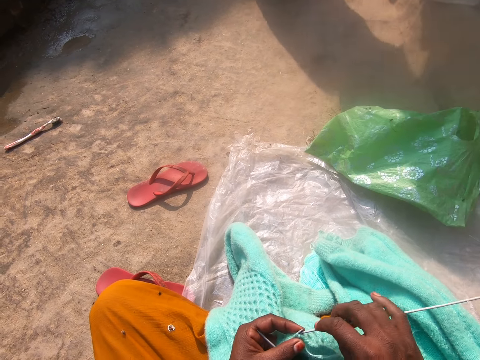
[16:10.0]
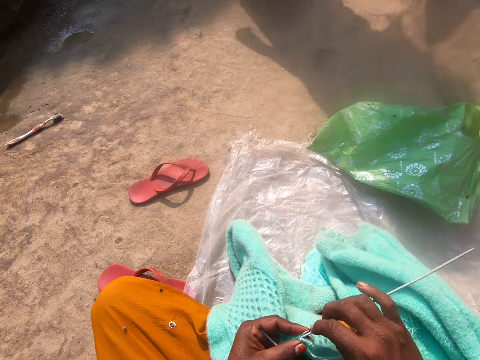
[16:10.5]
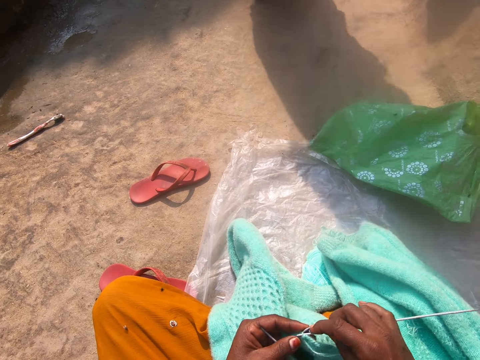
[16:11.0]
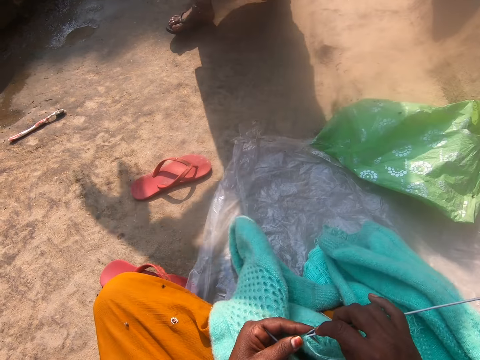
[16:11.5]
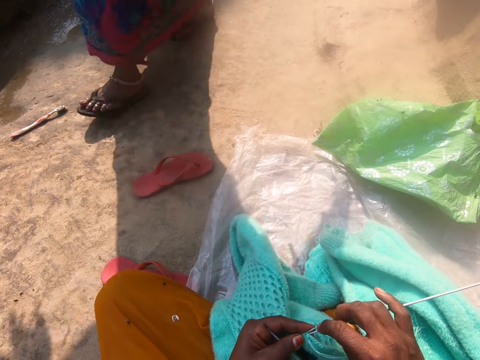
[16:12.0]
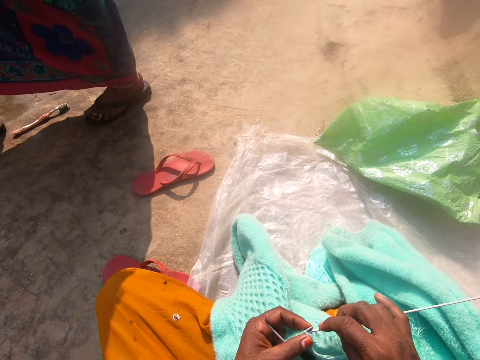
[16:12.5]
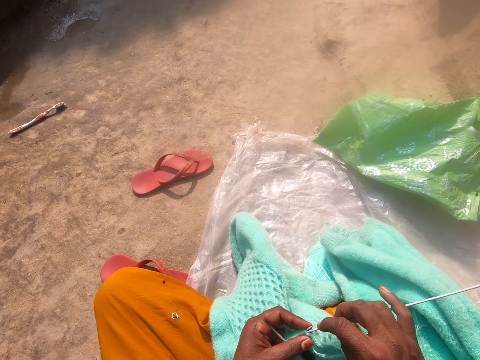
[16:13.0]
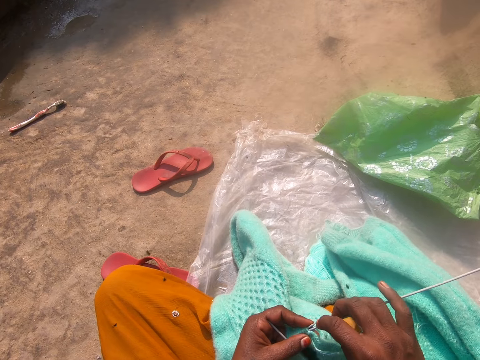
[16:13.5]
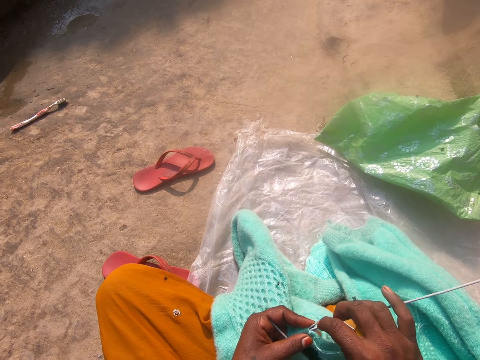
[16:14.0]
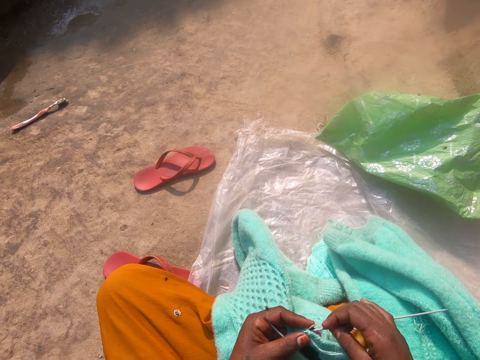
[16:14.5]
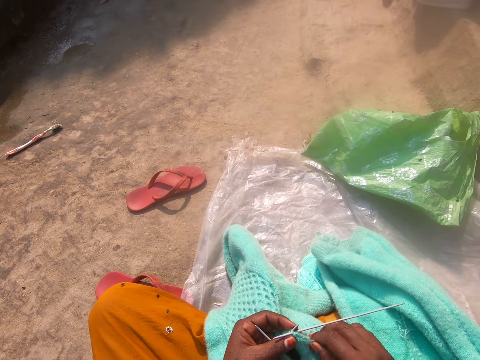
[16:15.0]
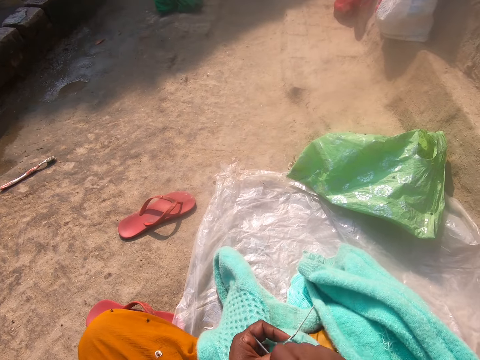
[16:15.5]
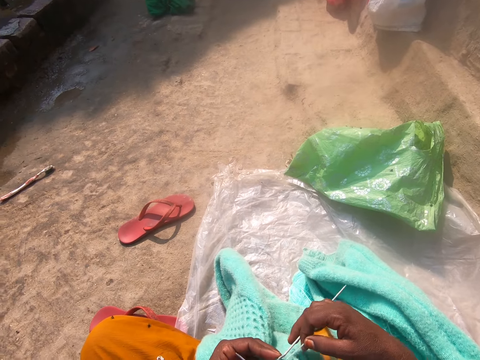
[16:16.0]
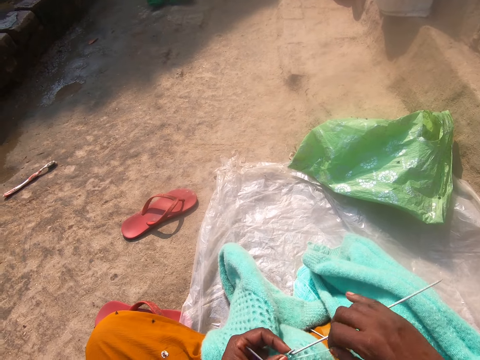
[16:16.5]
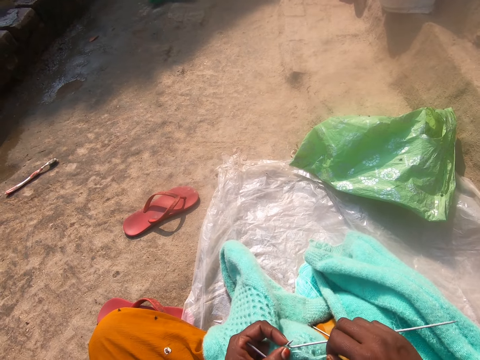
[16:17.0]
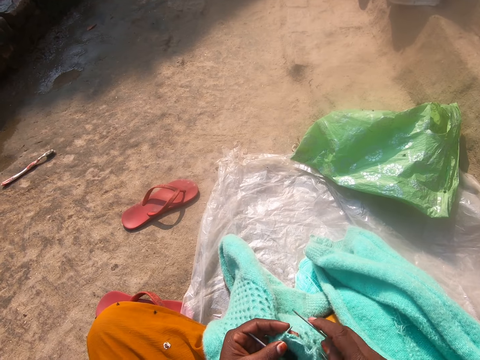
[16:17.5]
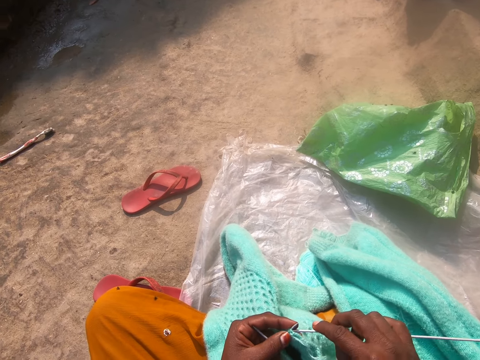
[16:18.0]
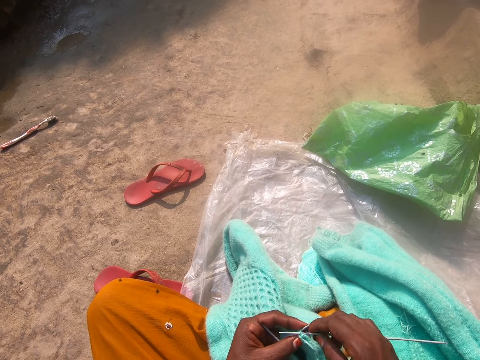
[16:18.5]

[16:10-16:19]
A woman walks past the camera wearer. The camera wearer crochets the yarn with the crocheting needle.

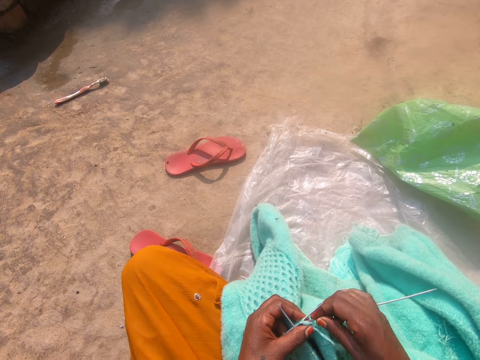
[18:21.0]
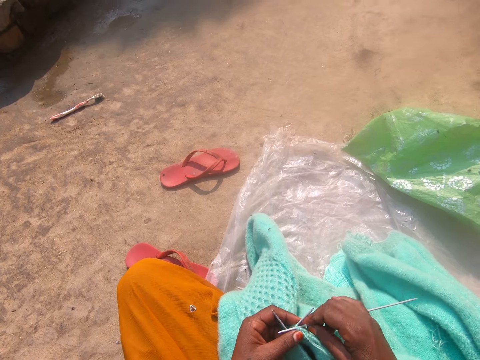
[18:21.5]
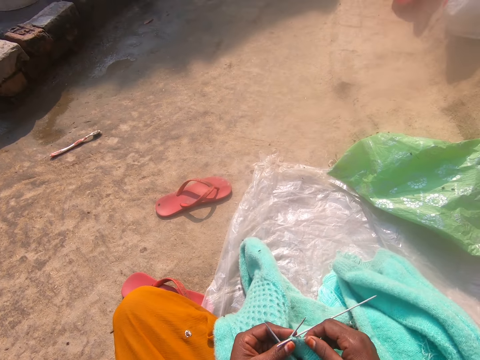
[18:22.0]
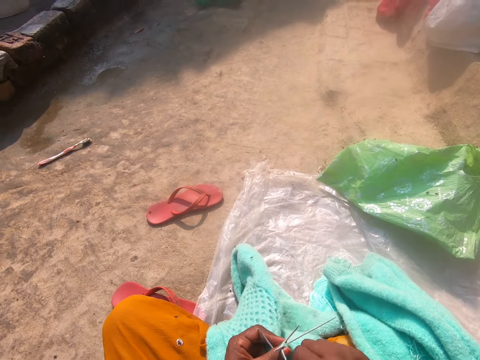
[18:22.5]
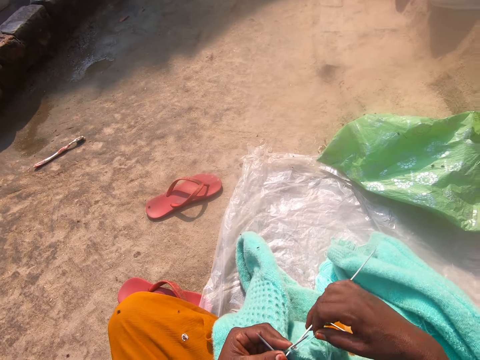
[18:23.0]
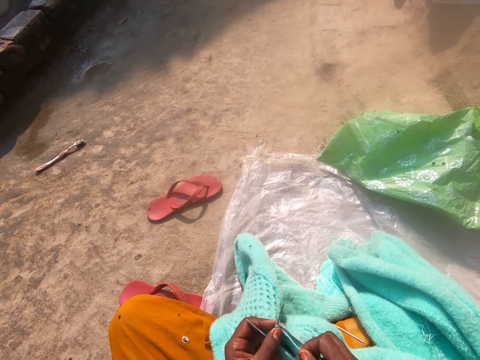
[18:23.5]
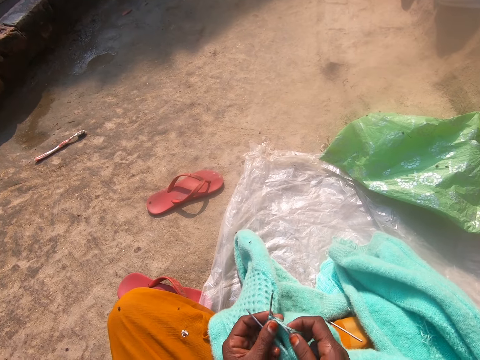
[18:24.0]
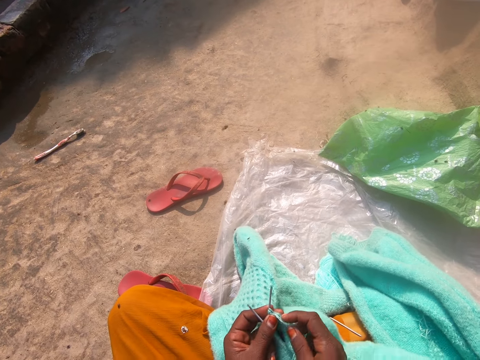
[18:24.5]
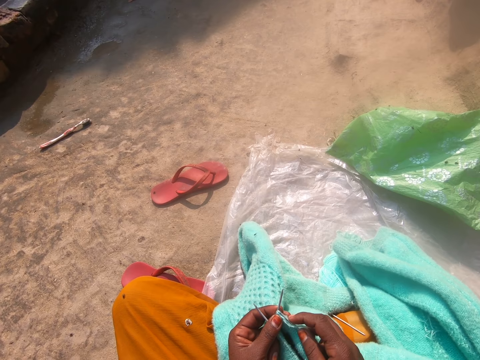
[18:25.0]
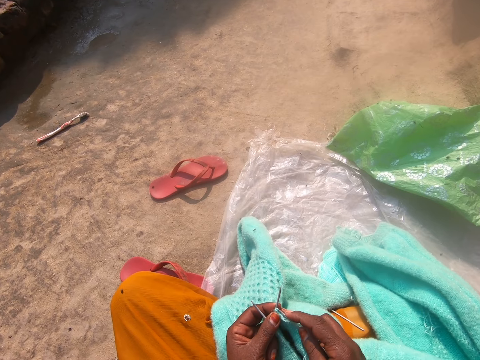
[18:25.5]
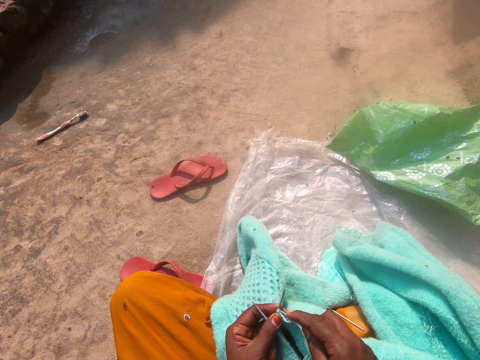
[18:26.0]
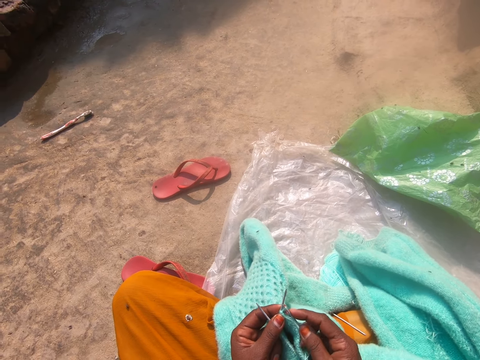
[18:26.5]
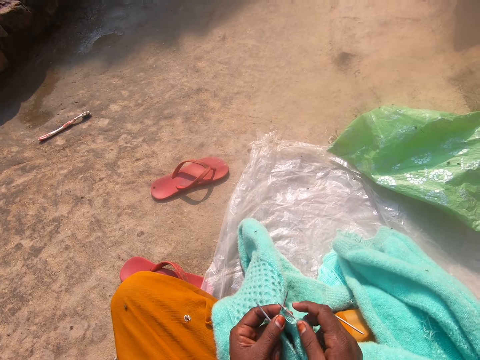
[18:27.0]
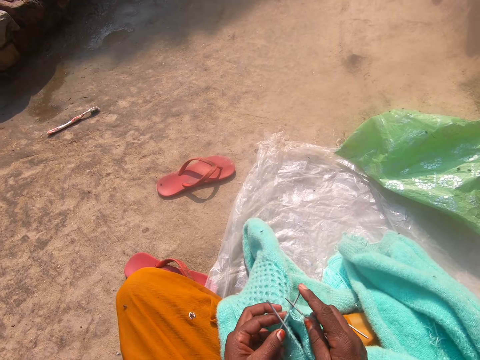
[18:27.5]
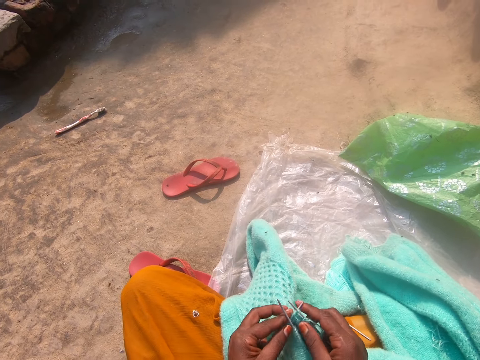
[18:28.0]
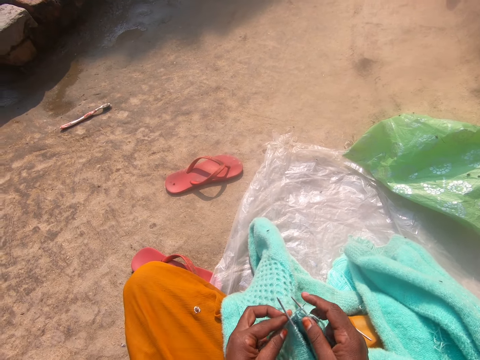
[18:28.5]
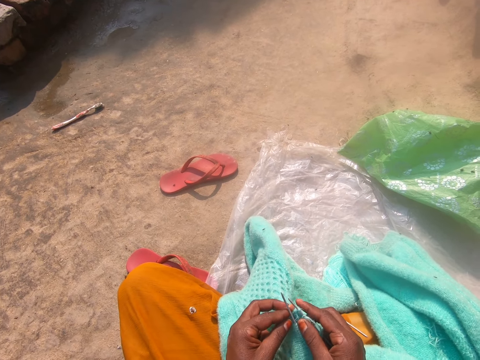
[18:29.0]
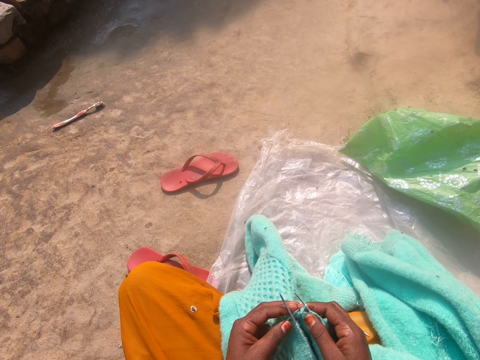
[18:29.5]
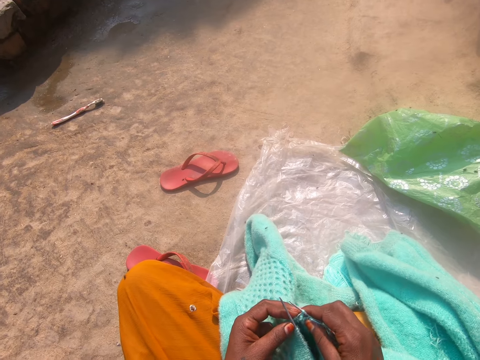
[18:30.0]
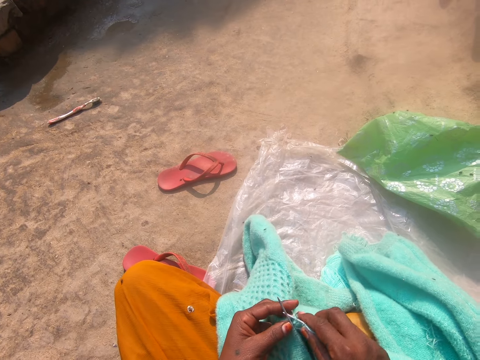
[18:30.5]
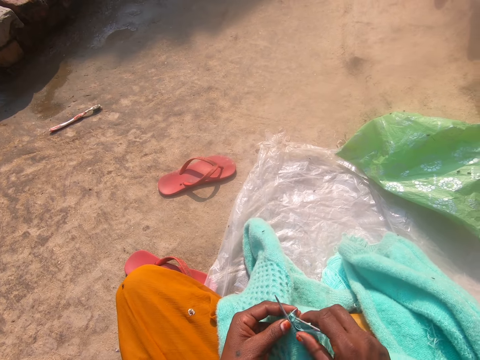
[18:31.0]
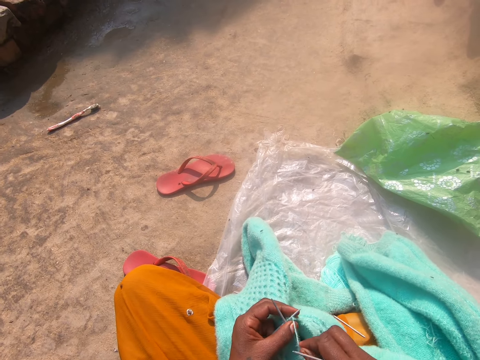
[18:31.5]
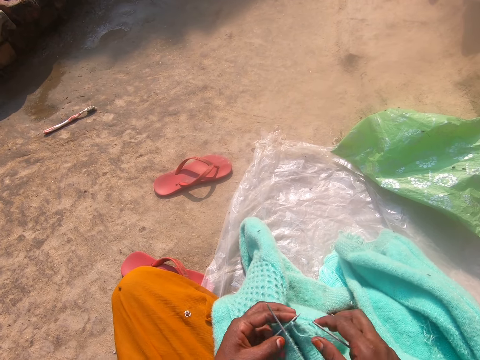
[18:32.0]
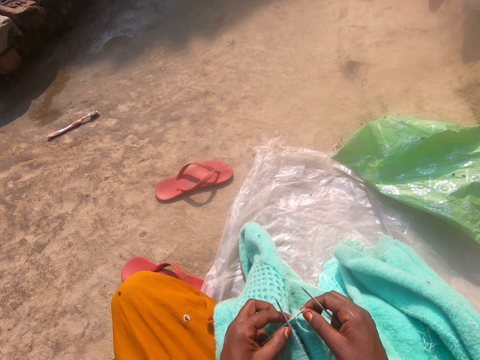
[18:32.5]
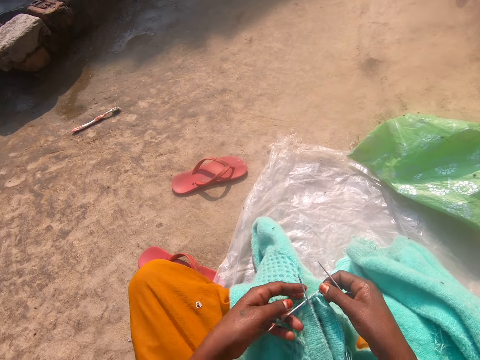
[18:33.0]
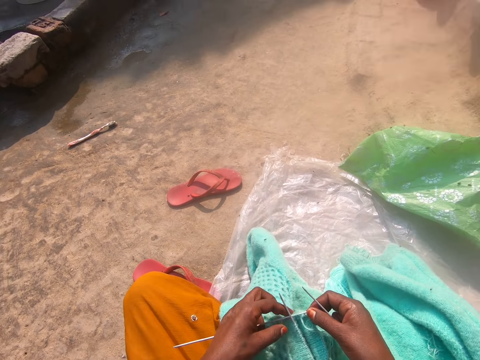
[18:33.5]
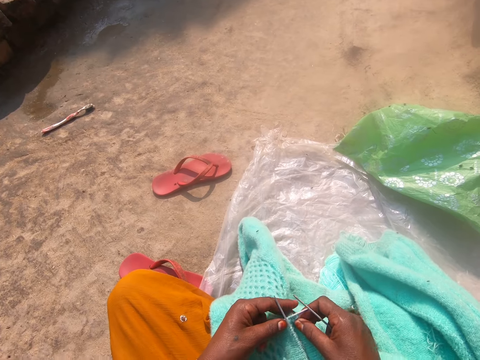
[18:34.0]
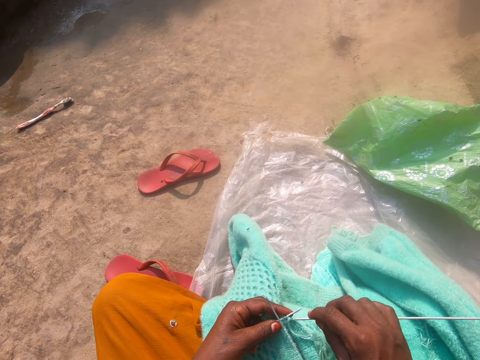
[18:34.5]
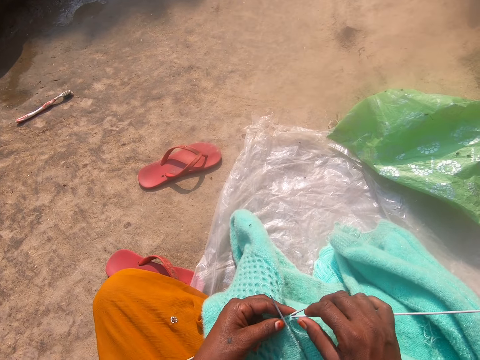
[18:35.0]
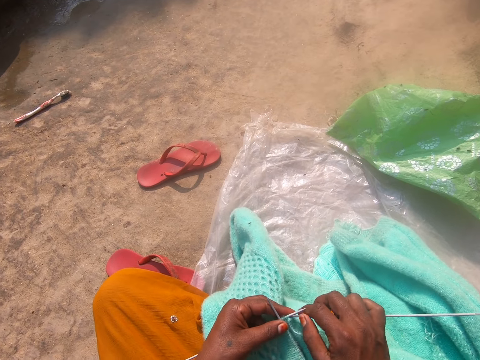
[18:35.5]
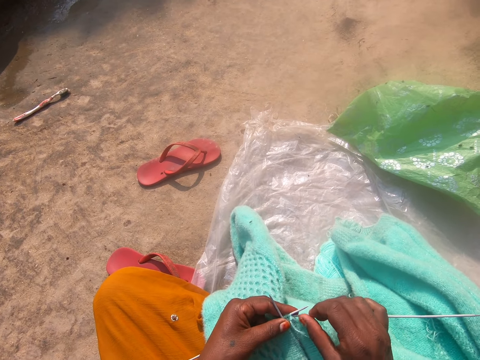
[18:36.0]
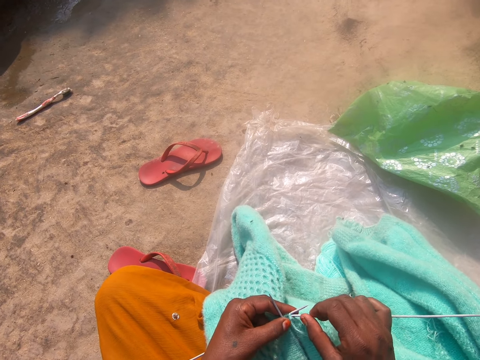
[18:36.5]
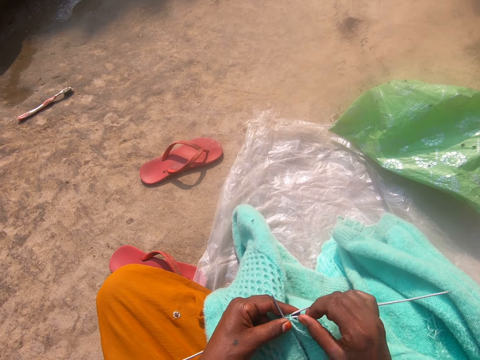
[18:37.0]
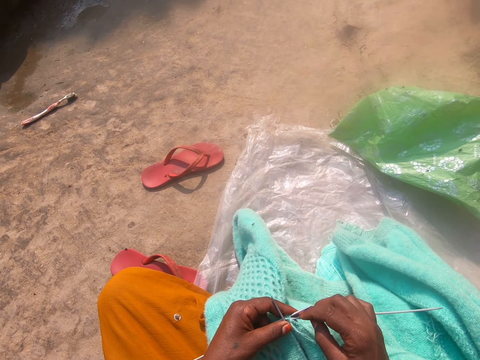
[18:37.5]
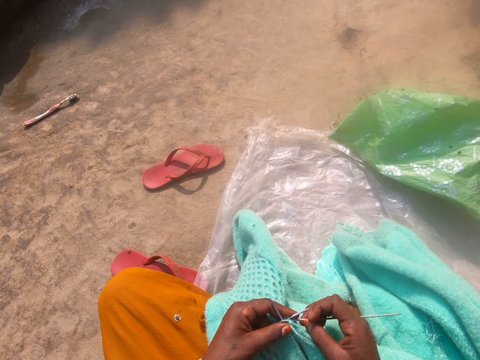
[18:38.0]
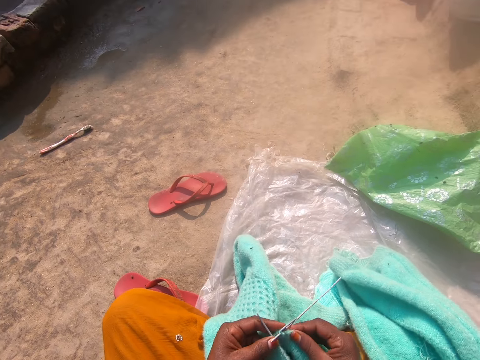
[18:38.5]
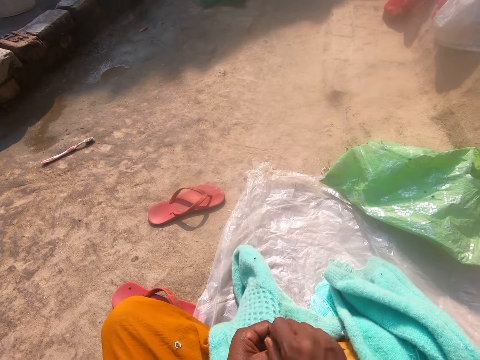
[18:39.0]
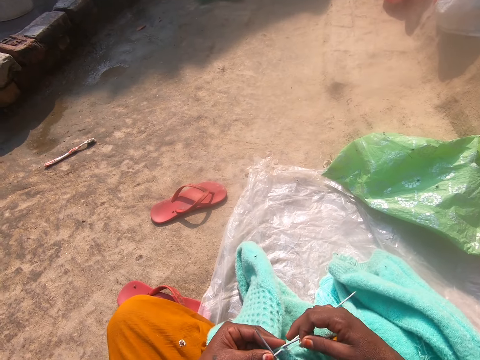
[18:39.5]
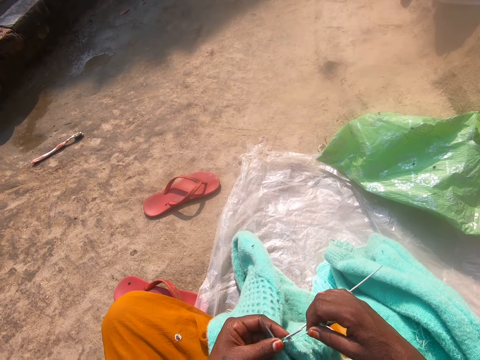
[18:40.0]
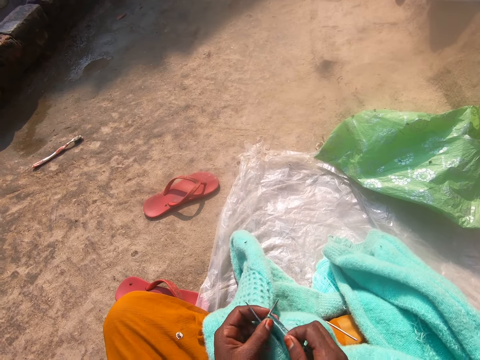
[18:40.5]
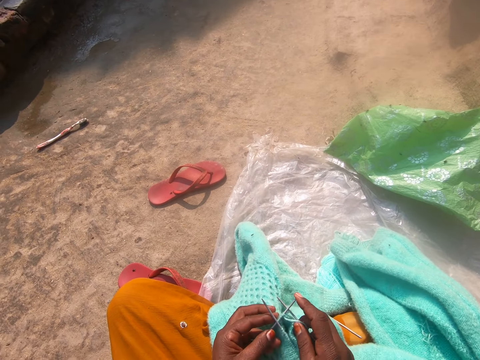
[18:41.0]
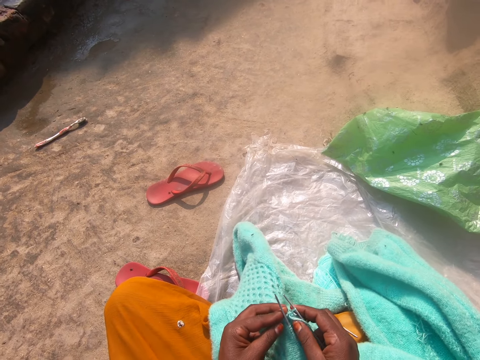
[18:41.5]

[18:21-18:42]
The camera wearer rolls the string on the knitting needle. They knit the cloth. A girl talks to the camera wearer. The camera wearer talks to the girl. They knit the cloth. They roll the string on the knitting needle.
